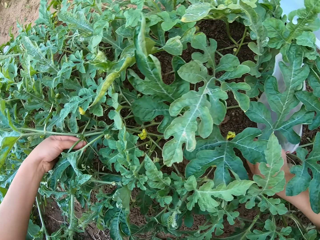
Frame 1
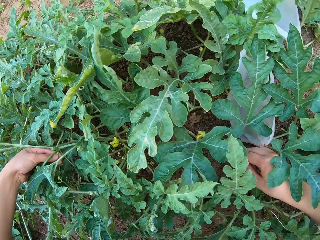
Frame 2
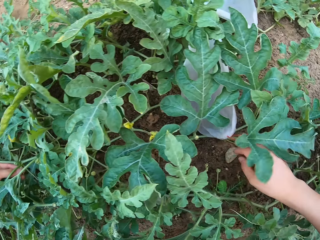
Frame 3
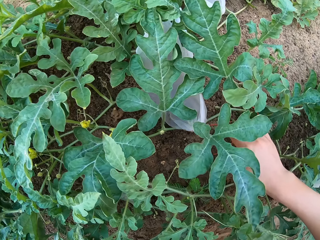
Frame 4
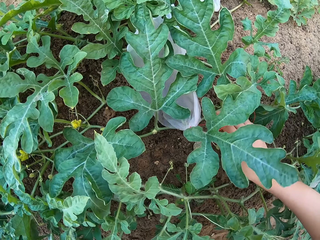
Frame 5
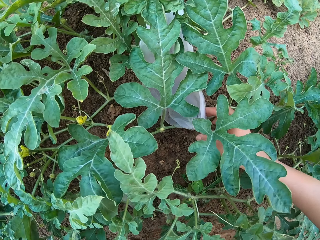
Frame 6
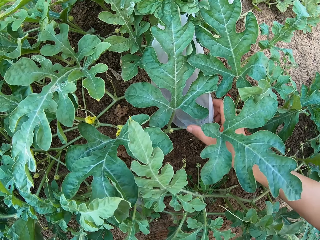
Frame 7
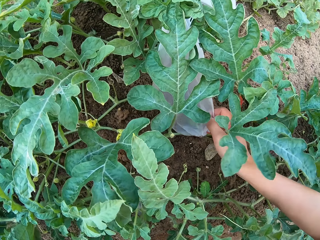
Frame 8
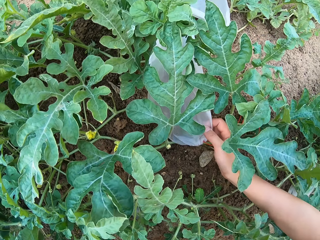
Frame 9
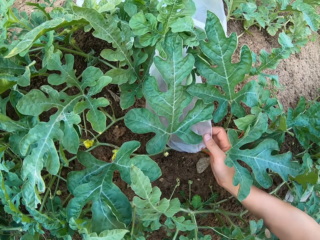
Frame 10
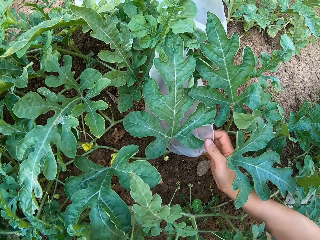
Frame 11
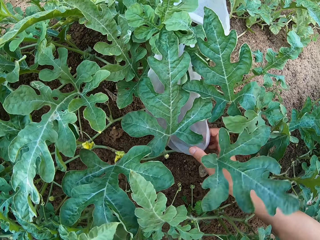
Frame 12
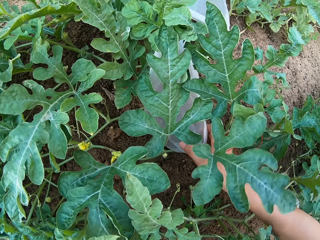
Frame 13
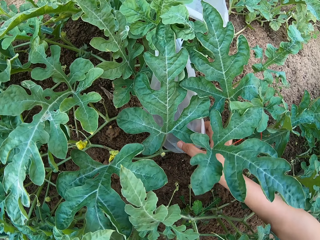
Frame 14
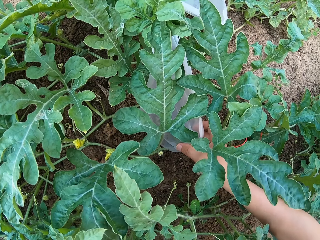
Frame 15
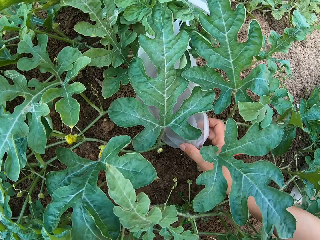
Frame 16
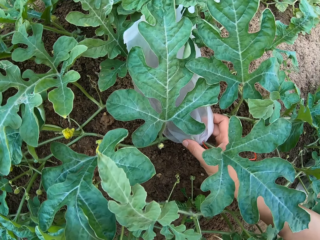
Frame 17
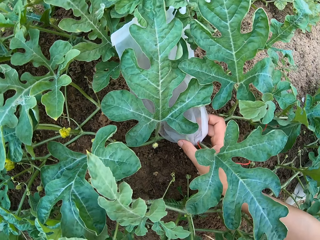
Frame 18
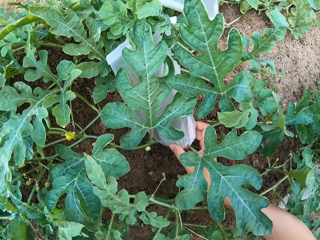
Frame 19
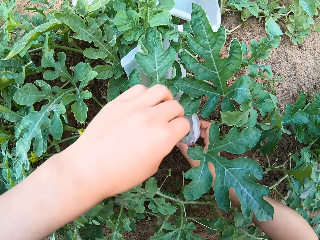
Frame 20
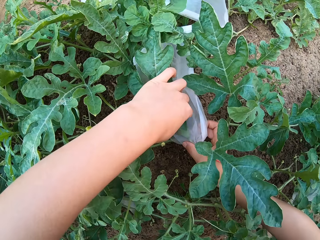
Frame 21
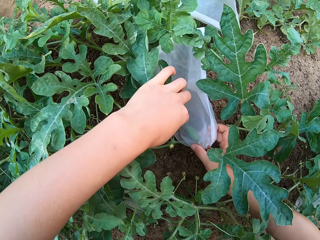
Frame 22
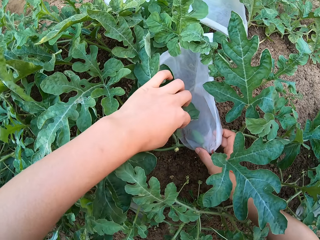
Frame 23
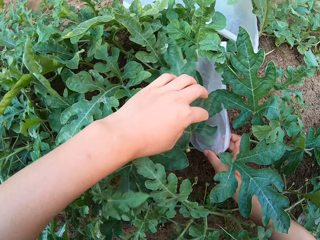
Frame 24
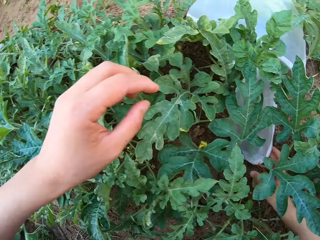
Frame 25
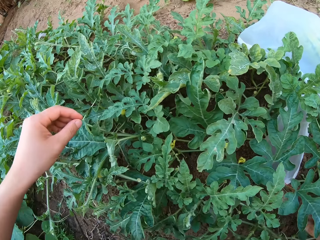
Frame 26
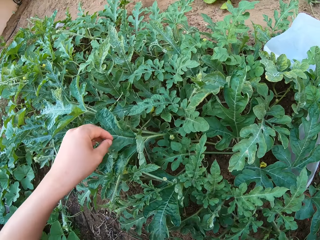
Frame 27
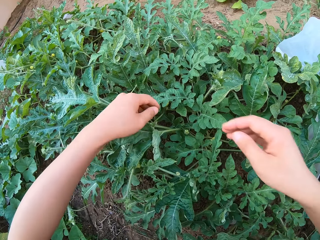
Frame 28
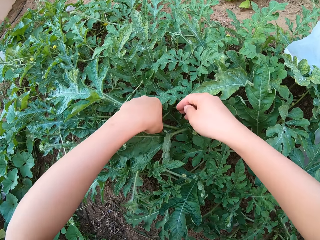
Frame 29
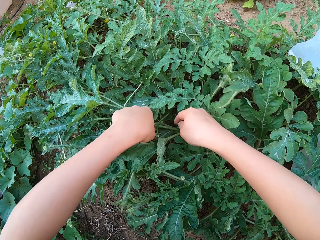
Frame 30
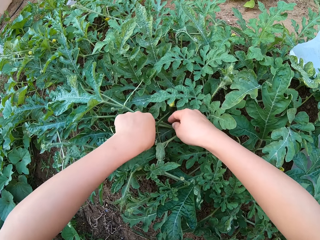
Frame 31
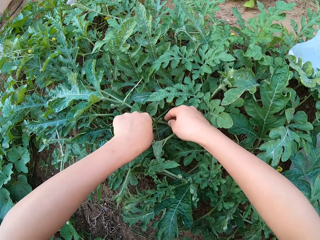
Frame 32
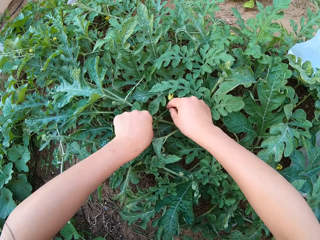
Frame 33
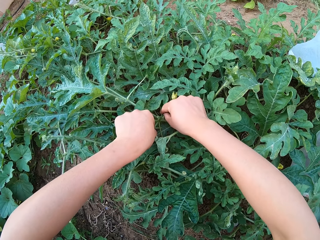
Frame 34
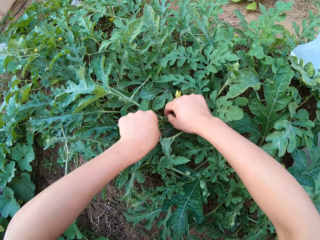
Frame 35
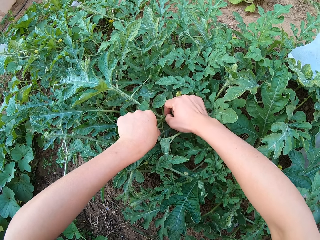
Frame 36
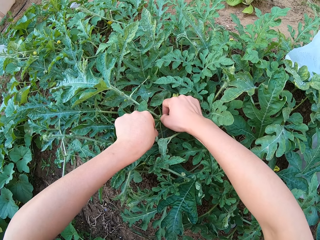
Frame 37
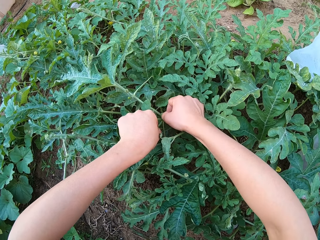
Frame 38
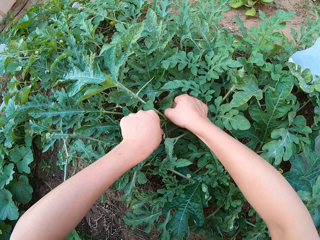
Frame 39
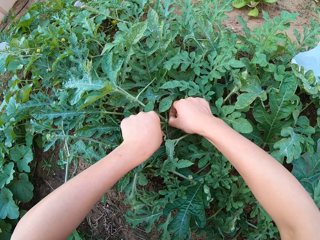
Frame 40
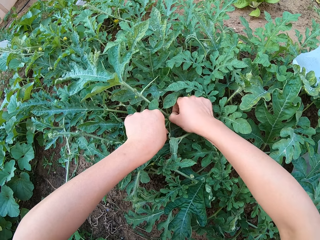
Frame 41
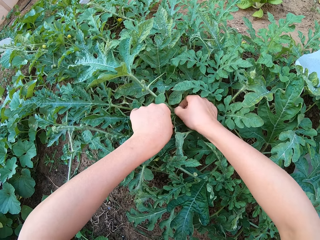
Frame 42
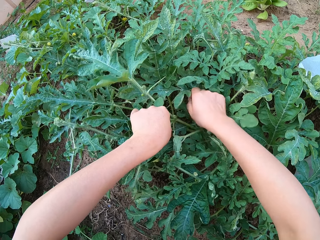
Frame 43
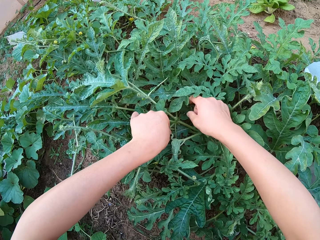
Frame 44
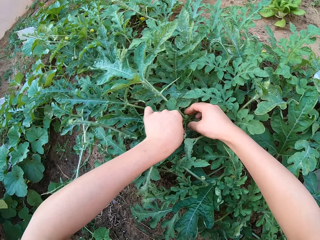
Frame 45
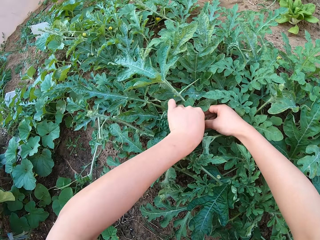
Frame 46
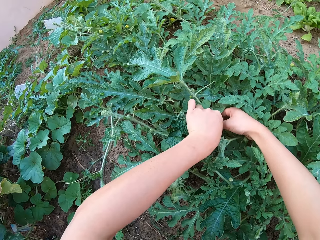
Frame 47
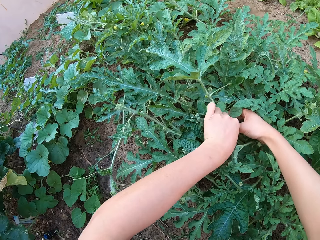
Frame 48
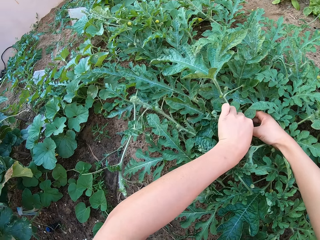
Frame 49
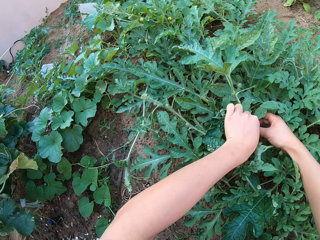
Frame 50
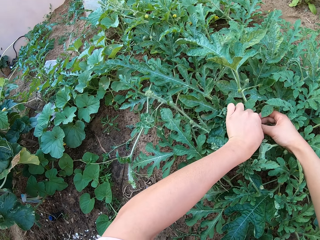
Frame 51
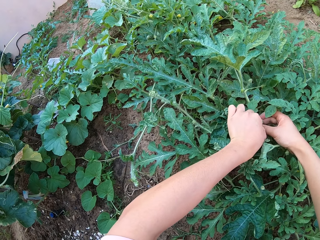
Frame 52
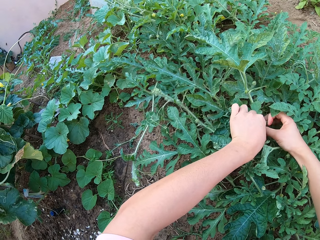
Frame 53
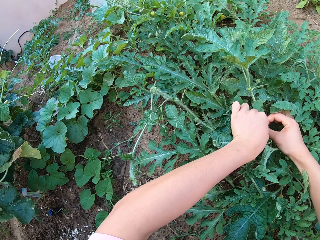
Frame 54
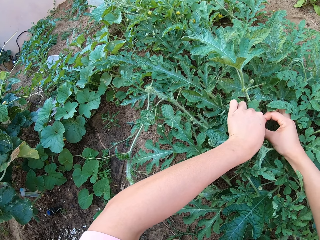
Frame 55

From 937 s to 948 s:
The camera wearer holds a transparent polythene bag with a hand. They trim a watermelon plant flower with a hand.

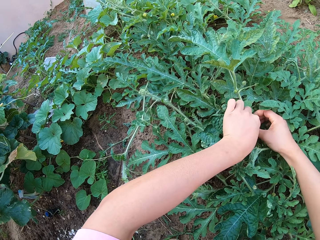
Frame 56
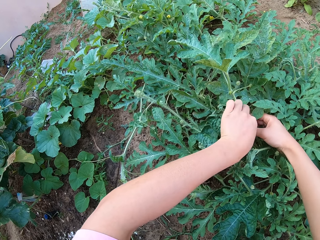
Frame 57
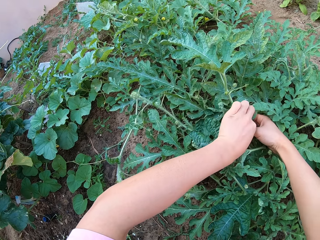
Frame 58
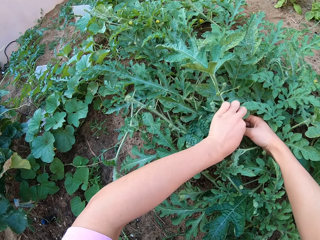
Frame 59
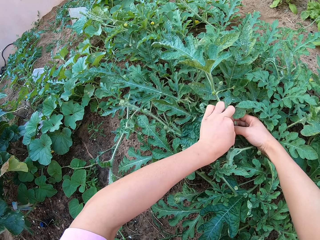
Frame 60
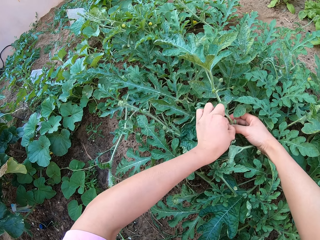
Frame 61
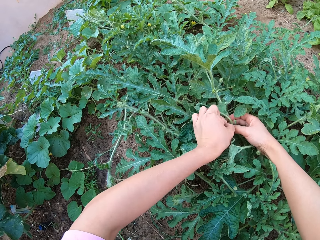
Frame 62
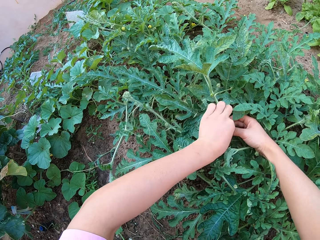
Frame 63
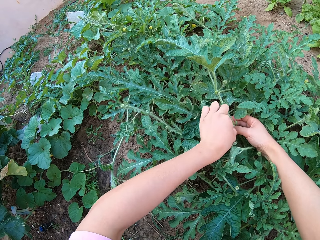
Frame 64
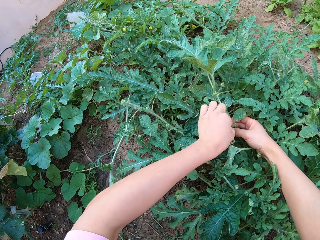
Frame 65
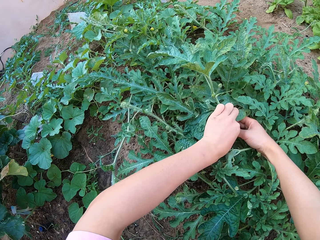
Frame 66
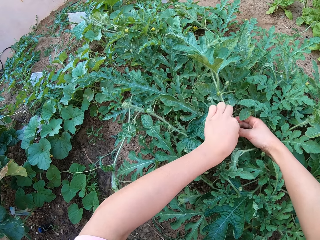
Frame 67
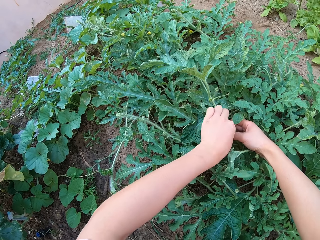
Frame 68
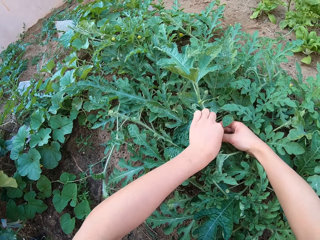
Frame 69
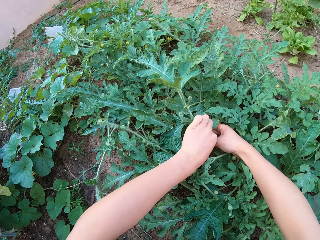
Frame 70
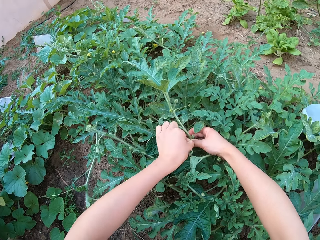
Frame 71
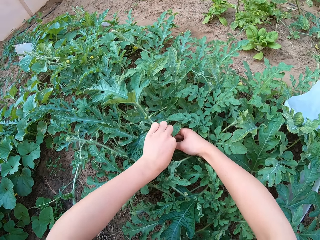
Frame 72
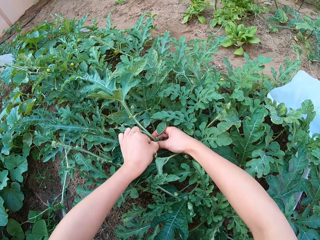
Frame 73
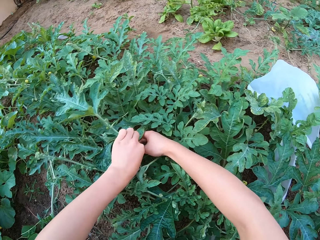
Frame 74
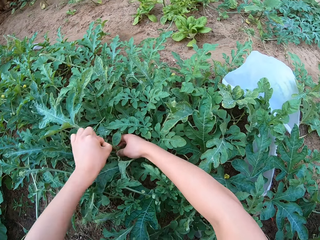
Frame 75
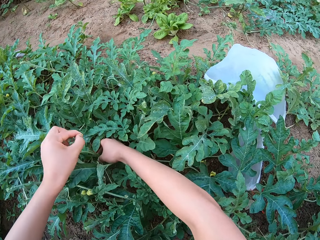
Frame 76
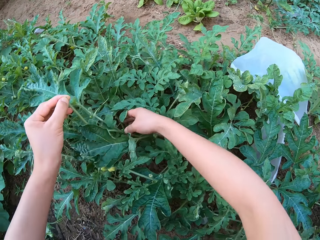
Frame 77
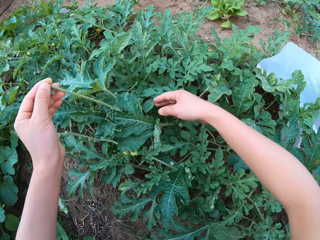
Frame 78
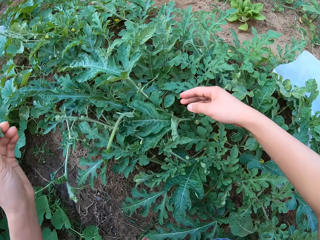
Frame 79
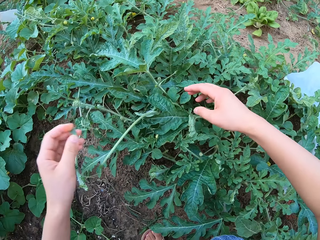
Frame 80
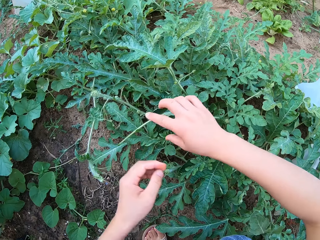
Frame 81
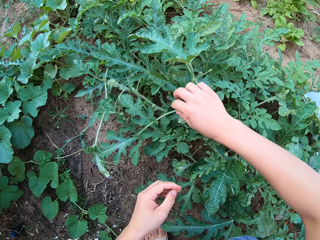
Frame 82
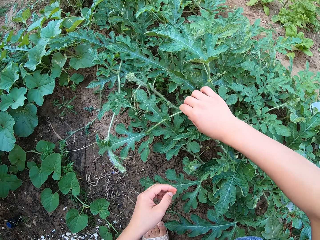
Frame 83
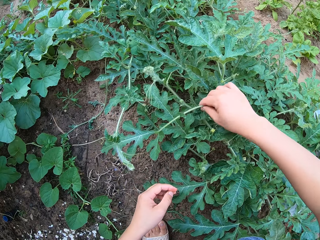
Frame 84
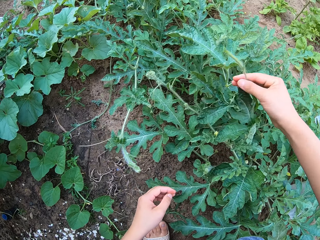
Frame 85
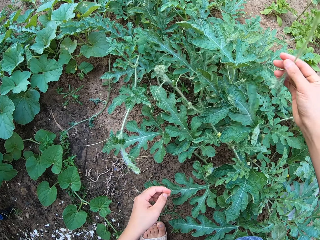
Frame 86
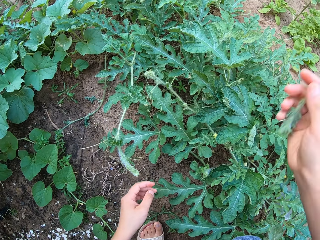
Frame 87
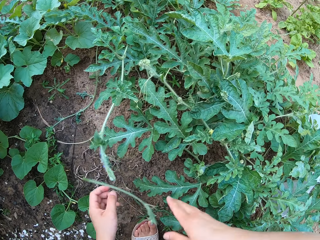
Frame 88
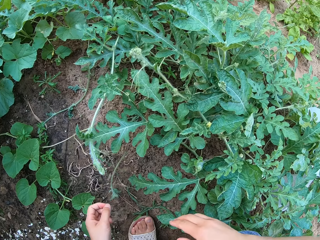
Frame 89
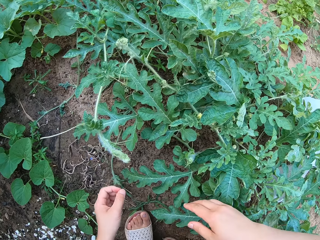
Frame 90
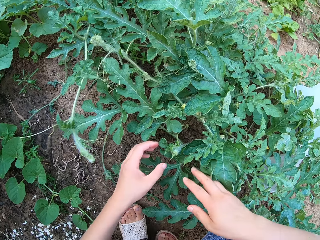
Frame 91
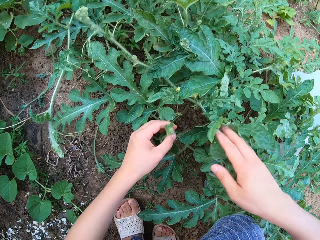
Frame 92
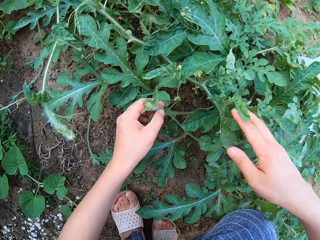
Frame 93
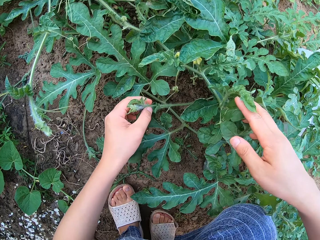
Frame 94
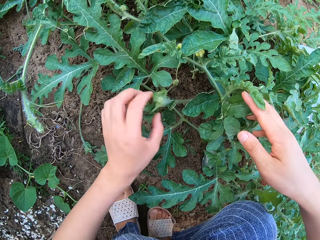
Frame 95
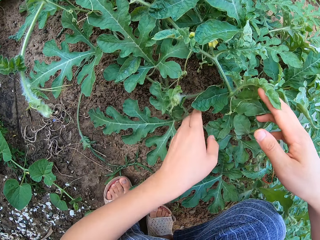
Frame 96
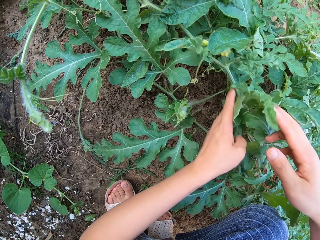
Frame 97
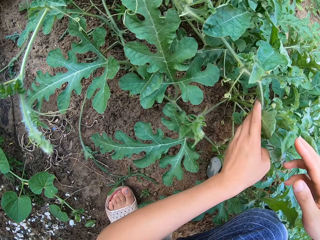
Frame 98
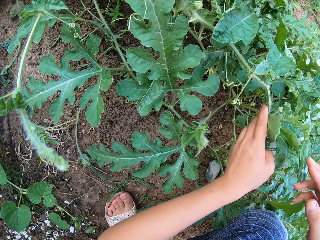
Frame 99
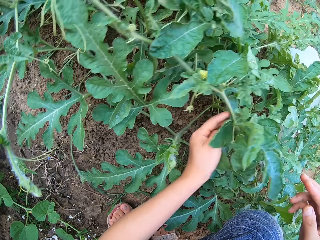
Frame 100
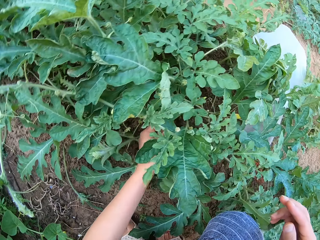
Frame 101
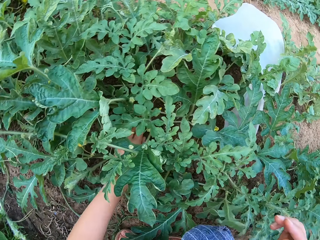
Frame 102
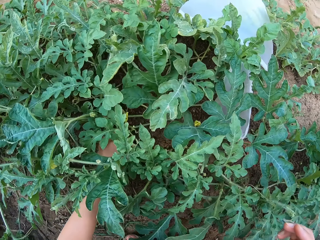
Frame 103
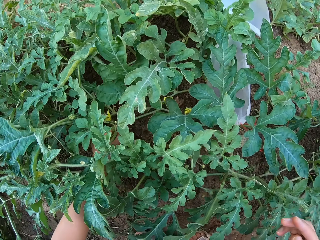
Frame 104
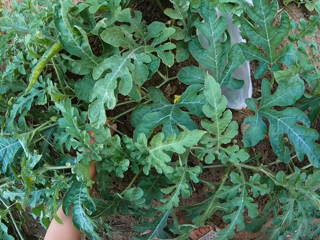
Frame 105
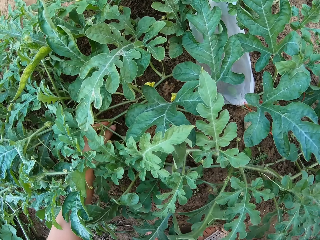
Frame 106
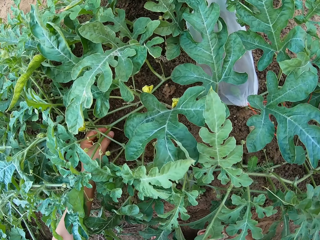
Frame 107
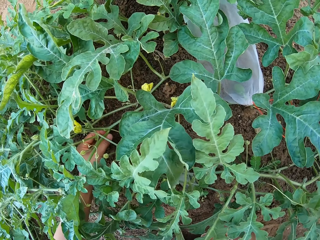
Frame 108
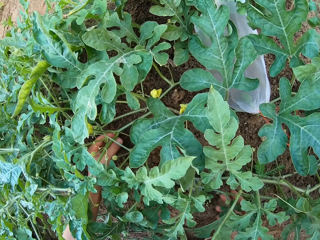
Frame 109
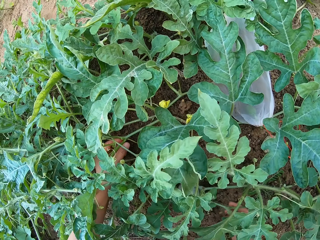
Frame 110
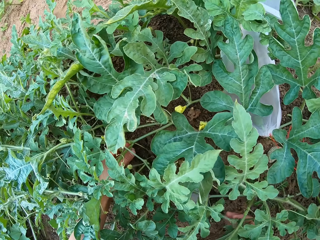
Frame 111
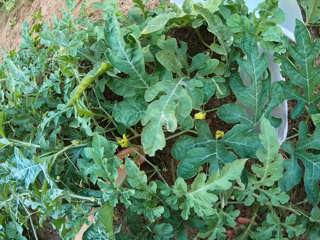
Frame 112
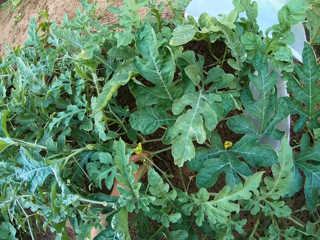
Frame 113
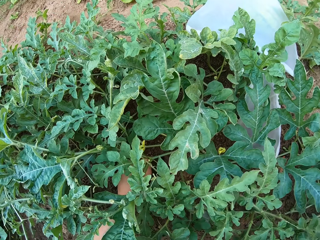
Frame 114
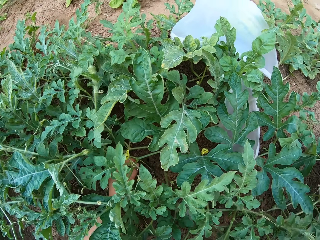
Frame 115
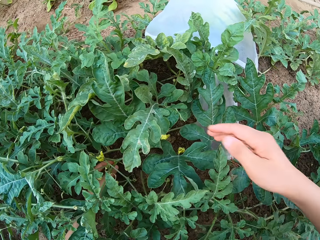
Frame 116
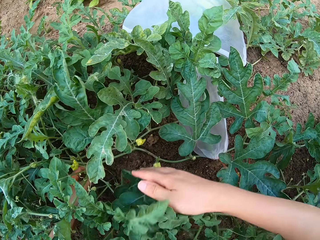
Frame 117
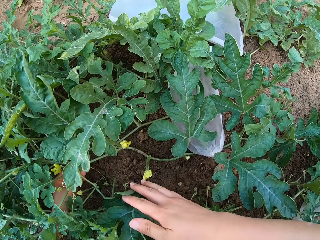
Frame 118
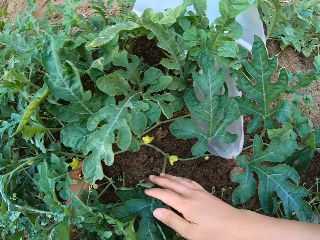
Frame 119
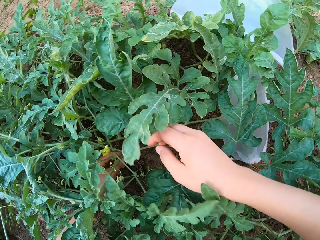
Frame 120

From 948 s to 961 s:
The camera wearer trims a watermelon plant tendril with a hand. They stare around on a watermelon garden.
